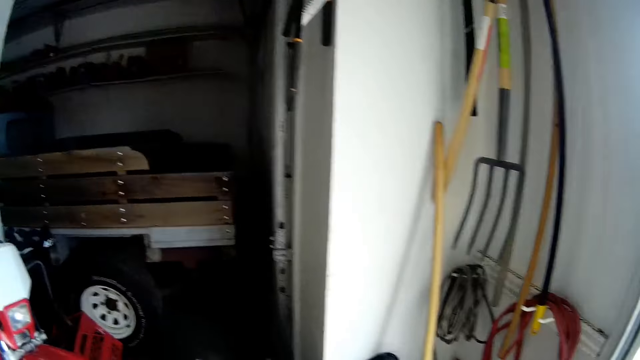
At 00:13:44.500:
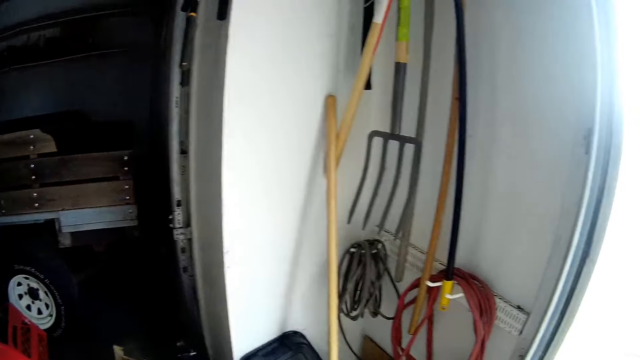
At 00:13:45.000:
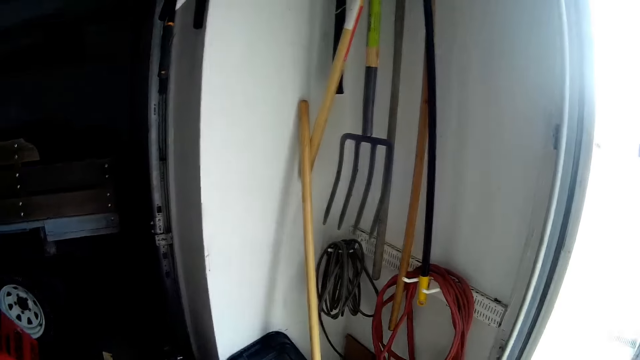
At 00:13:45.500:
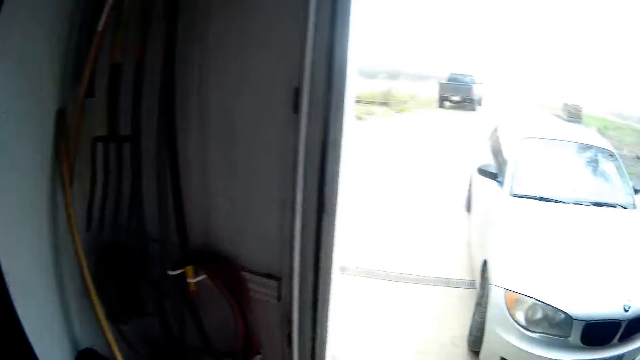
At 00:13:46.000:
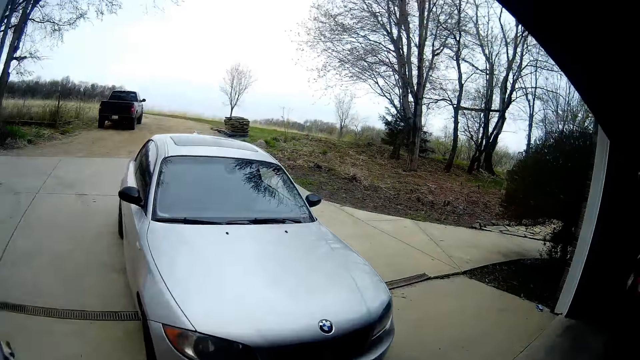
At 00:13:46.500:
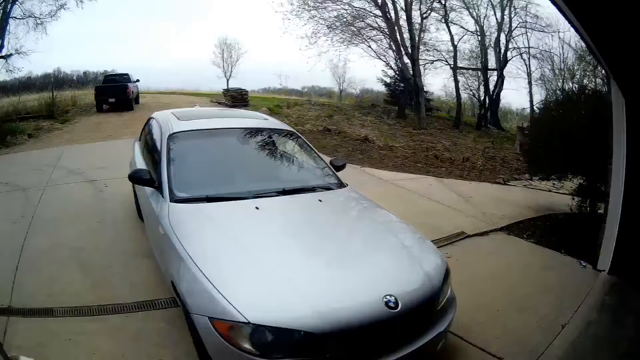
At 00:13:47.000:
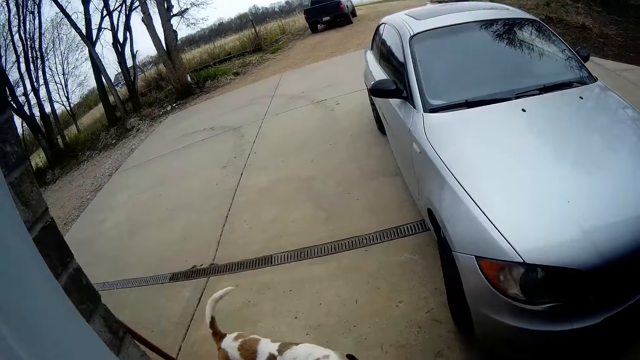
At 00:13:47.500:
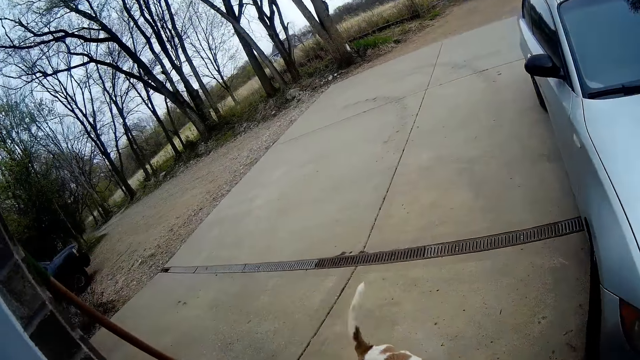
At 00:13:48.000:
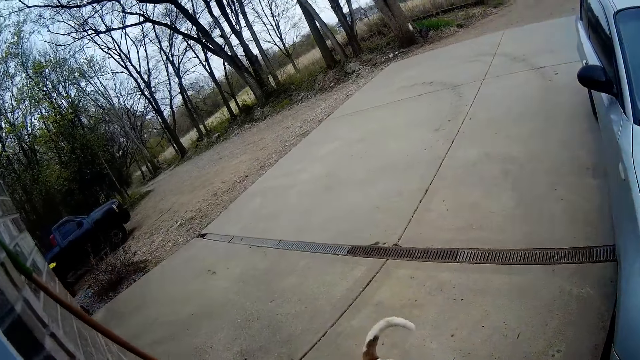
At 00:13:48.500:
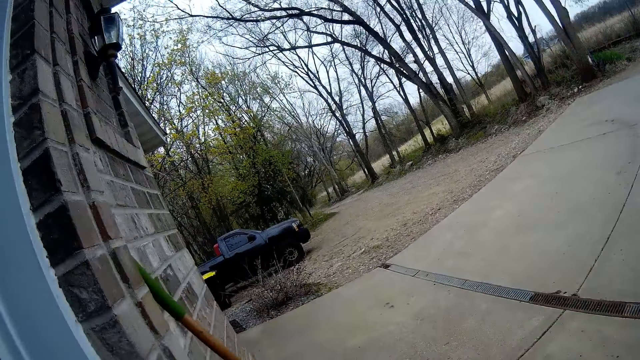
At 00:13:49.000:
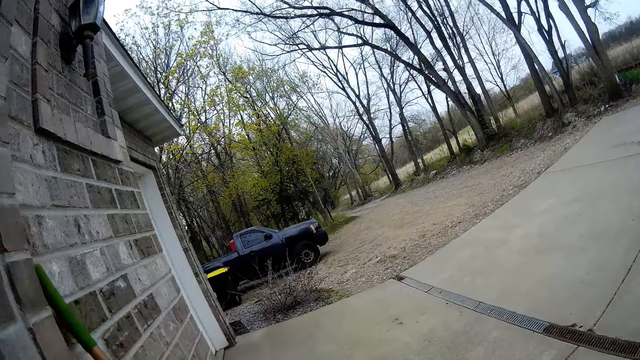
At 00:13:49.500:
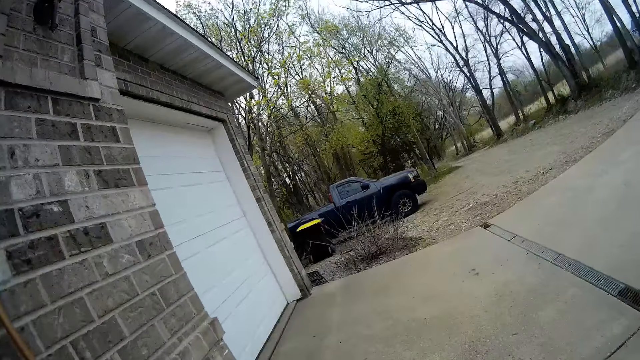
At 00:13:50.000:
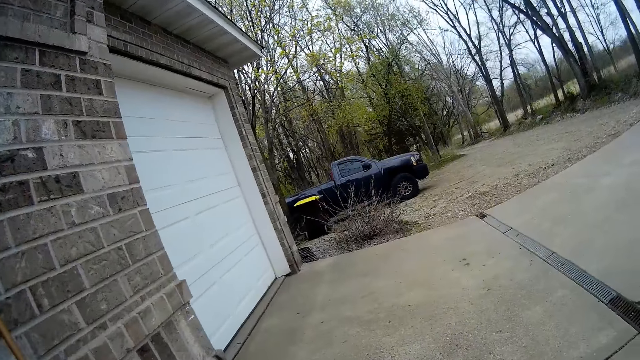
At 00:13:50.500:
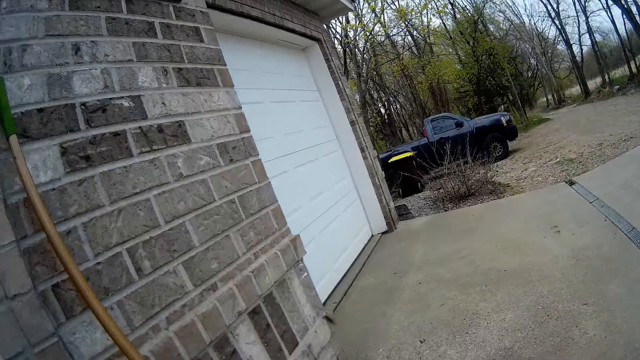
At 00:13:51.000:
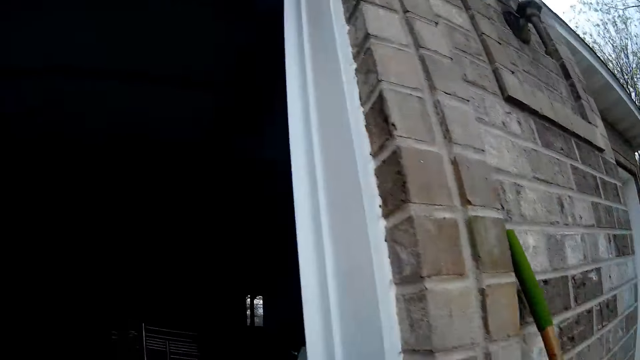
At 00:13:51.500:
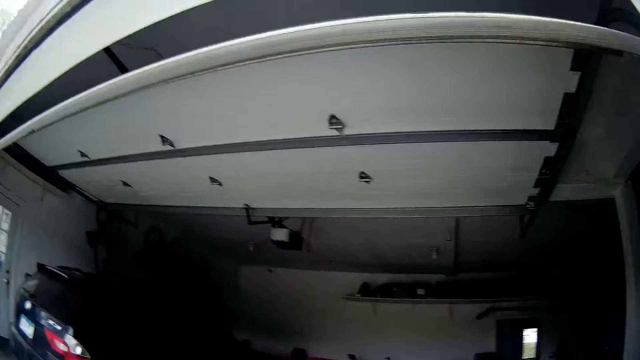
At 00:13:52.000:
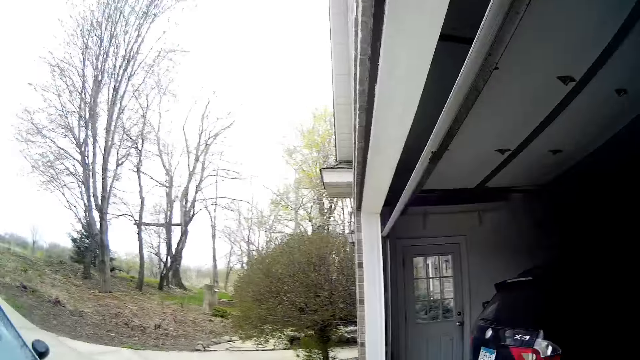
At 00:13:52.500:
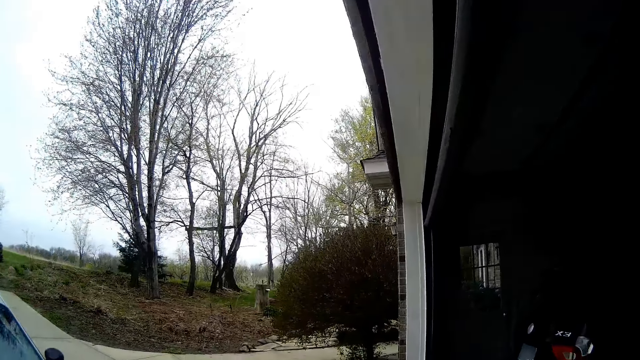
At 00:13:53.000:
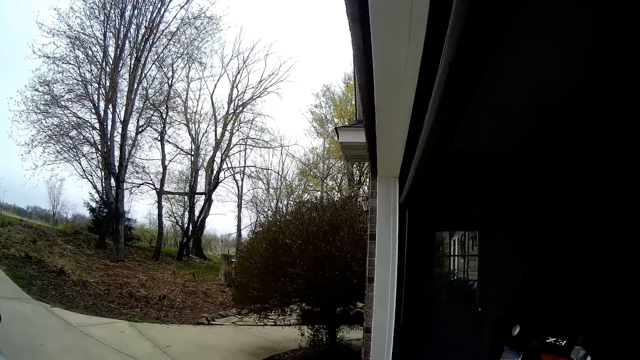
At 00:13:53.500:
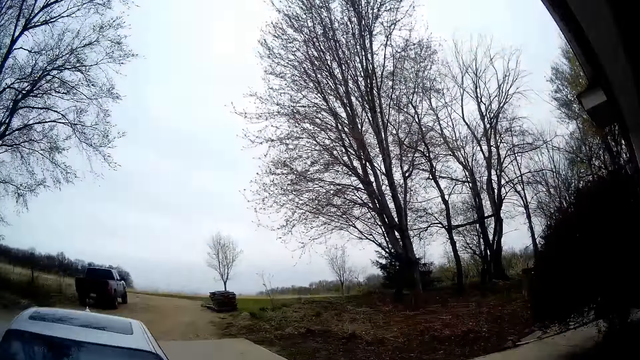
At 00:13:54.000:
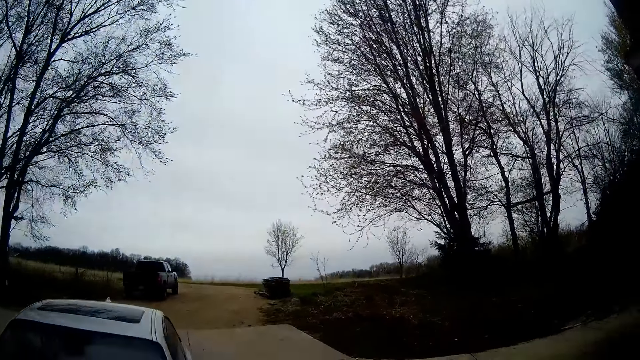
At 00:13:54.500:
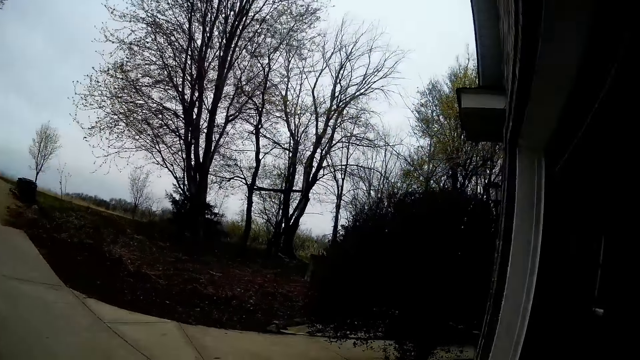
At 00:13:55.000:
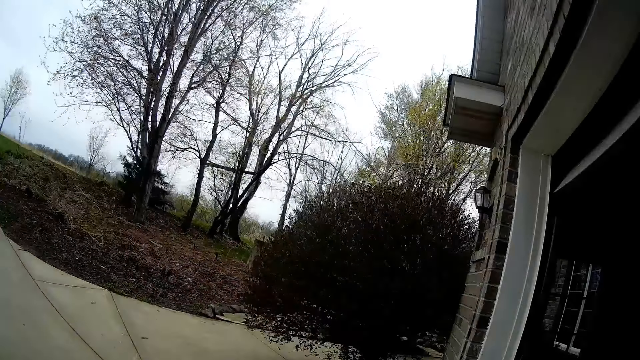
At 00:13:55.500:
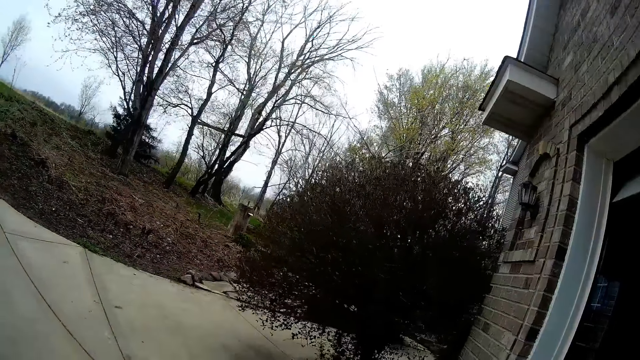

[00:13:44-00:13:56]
The camera wearer steps out of the garage.

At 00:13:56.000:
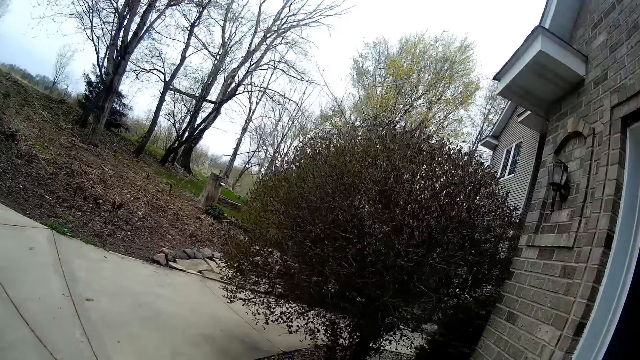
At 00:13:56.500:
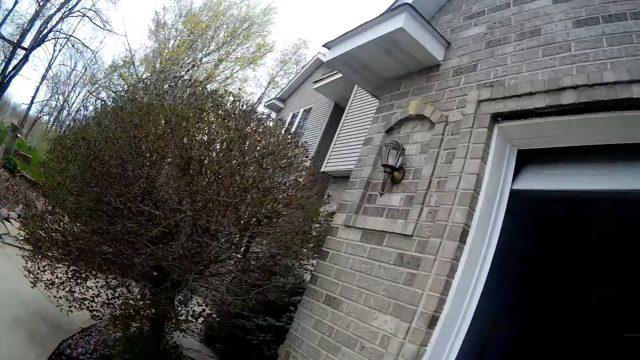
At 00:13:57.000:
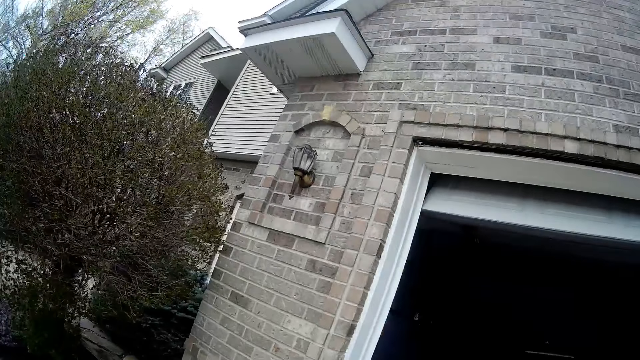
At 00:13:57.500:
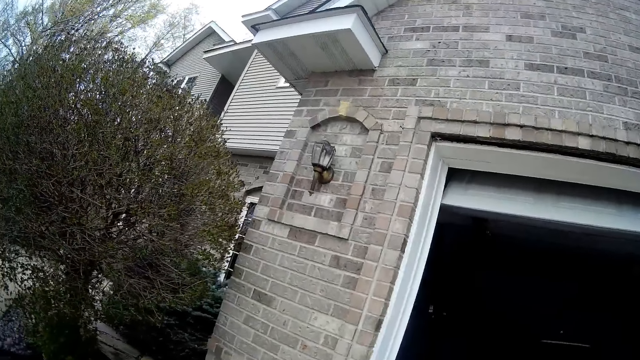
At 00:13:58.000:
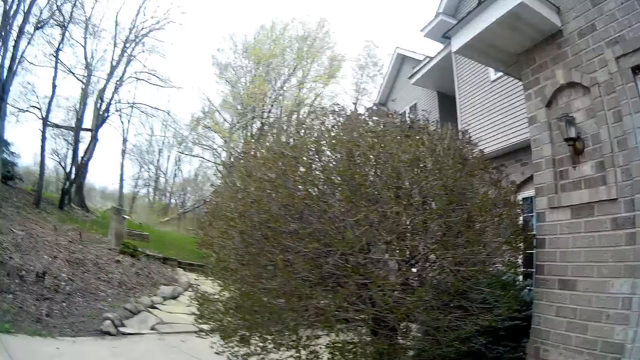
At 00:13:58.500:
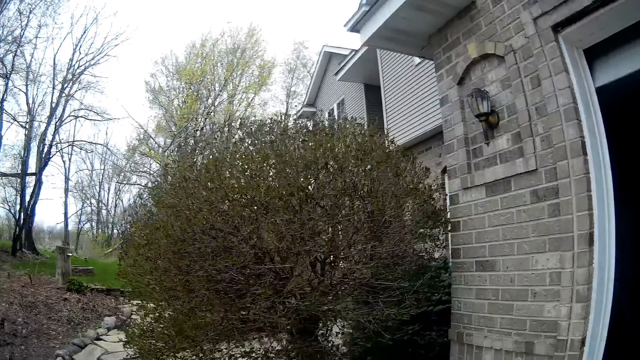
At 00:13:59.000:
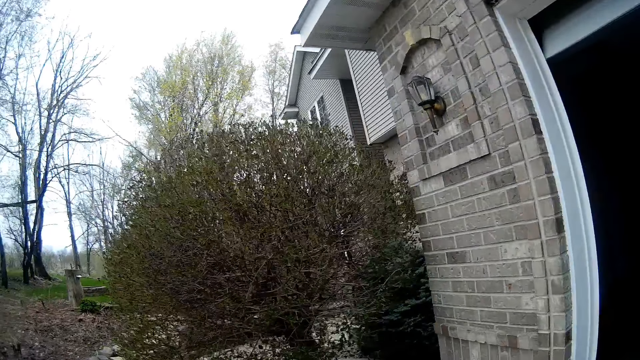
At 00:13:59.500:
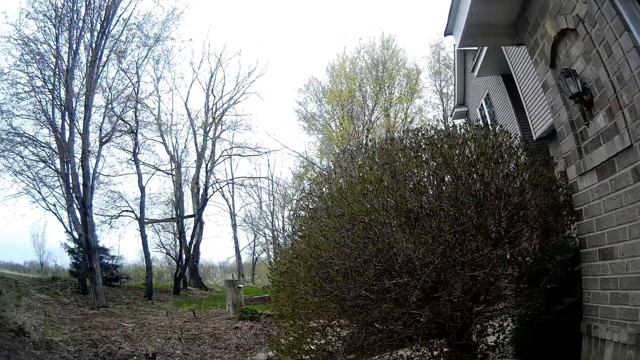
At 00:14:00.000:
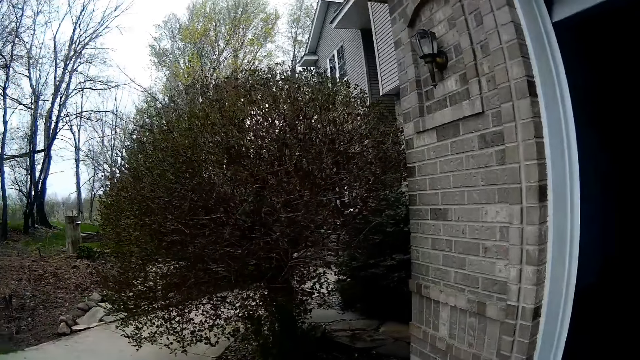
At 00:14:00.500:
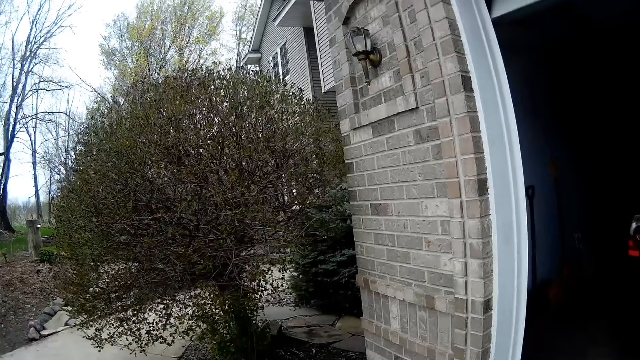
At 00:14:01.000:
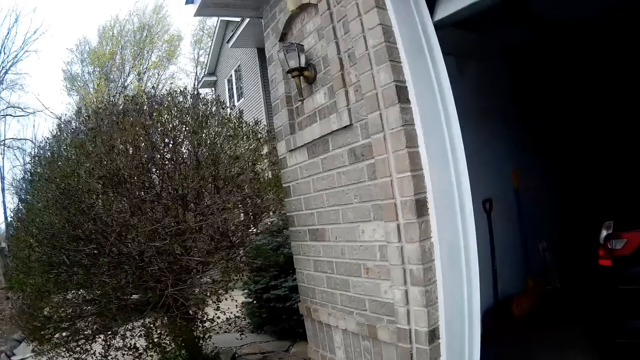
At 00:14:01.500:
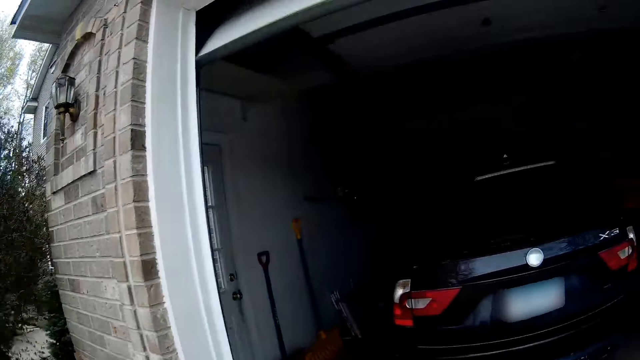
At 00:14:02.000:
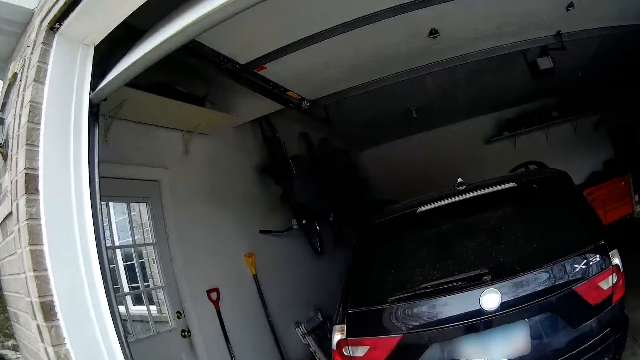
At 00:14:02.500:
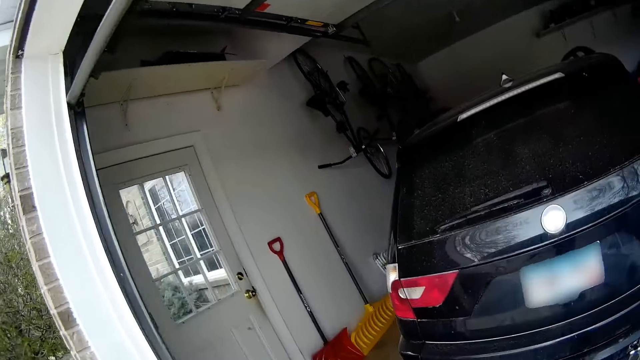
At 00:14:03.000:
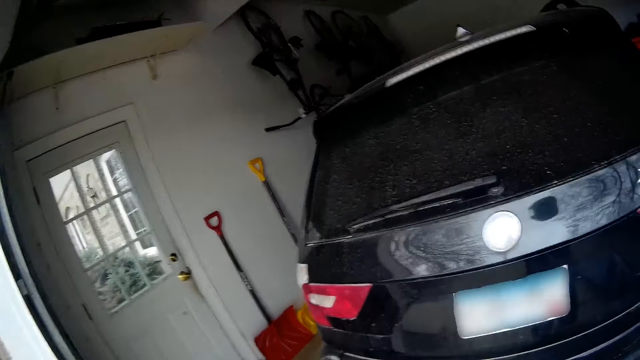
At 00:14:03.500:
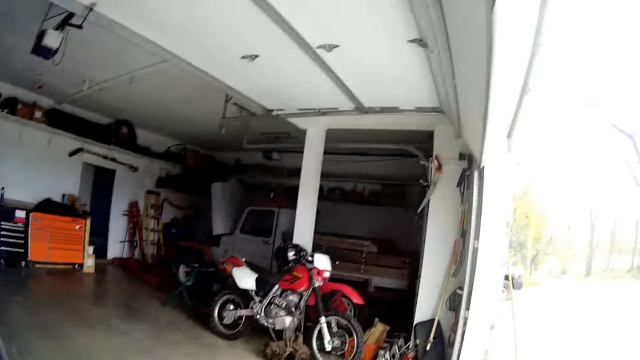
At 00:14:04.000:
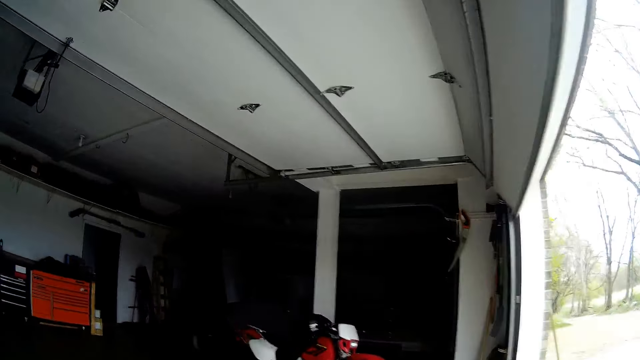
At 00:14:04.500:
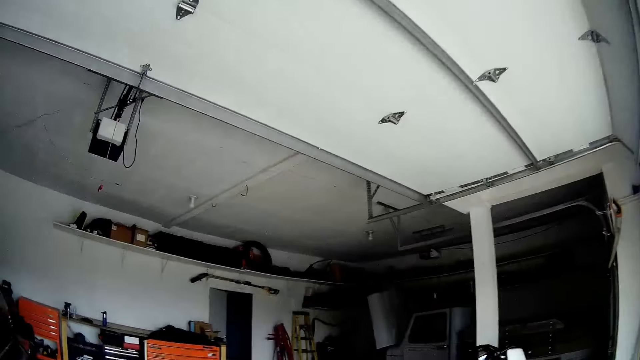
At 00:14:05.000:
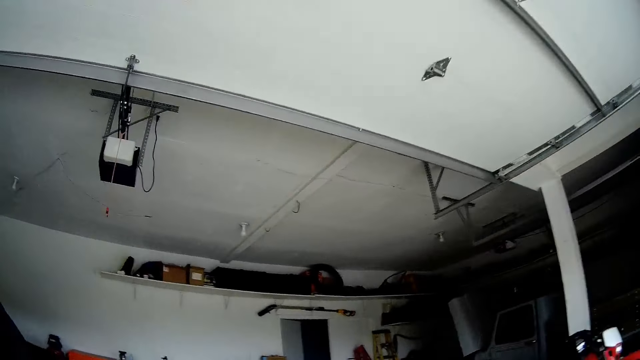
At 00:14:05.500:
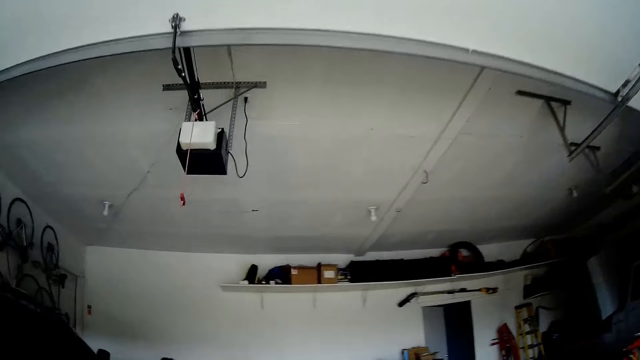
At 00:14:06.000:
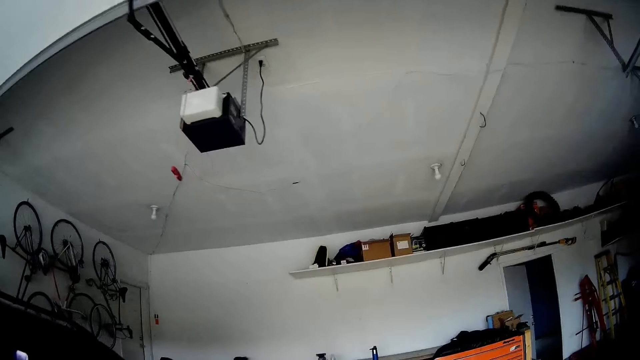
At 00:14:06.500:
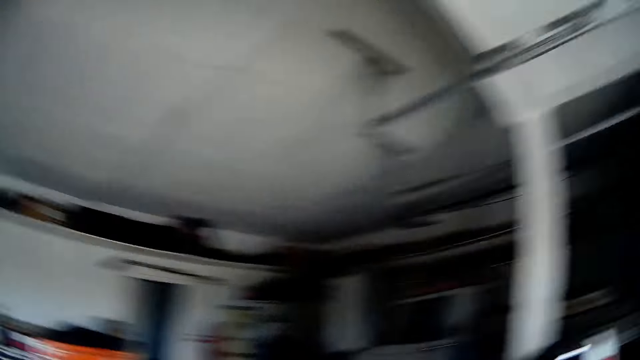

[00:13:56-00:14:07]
The camera wearer walks back into the garage.
